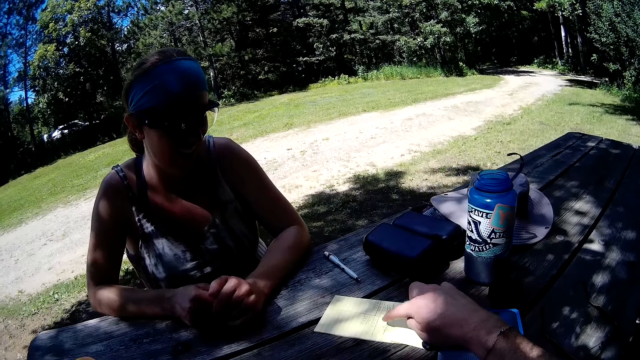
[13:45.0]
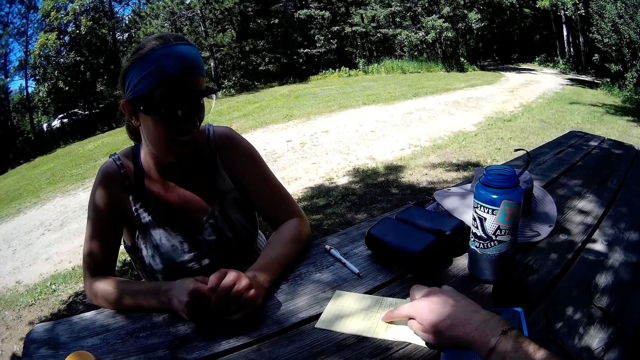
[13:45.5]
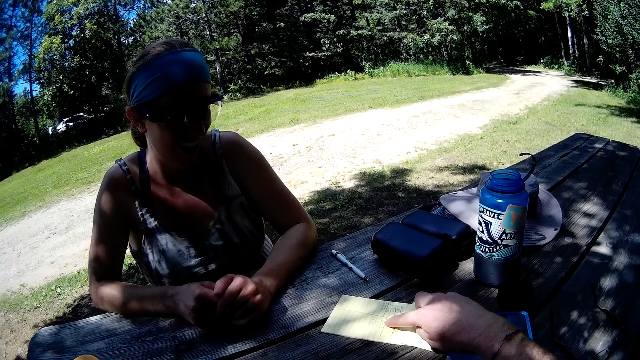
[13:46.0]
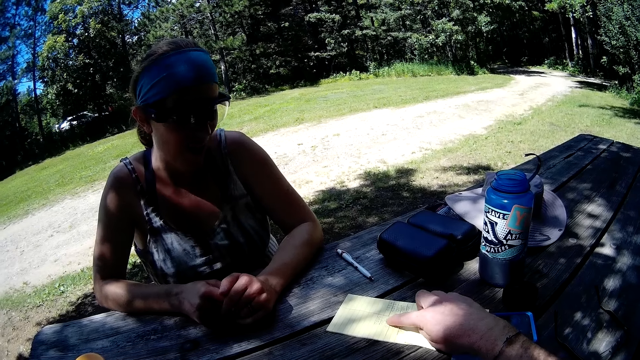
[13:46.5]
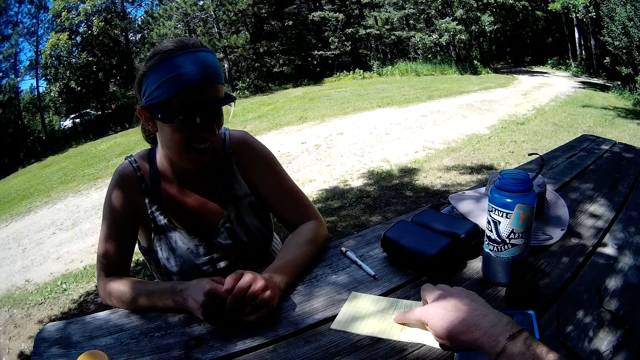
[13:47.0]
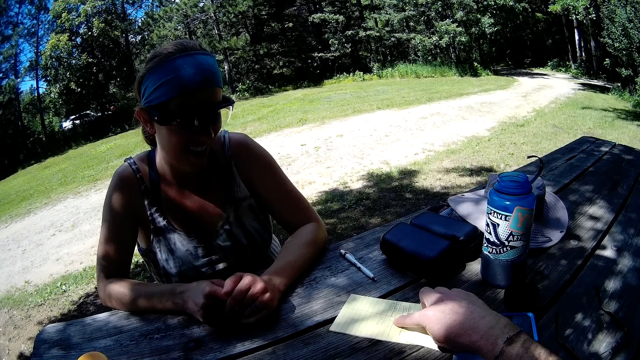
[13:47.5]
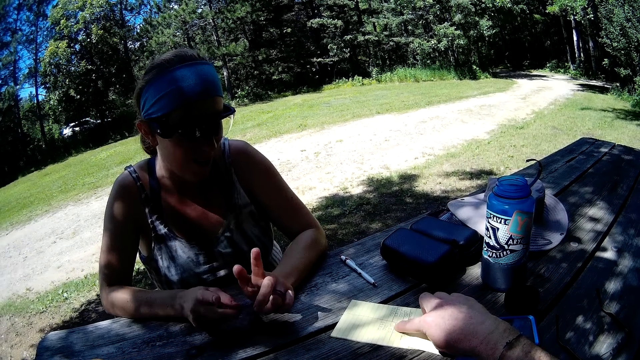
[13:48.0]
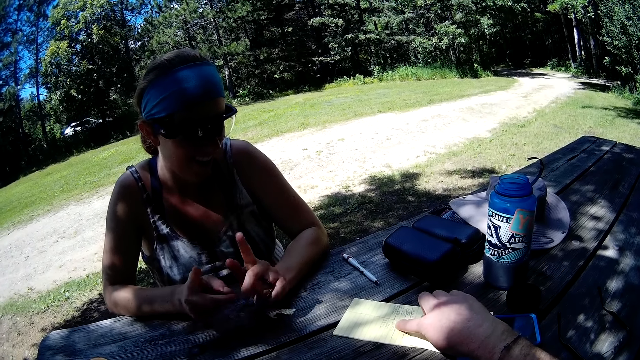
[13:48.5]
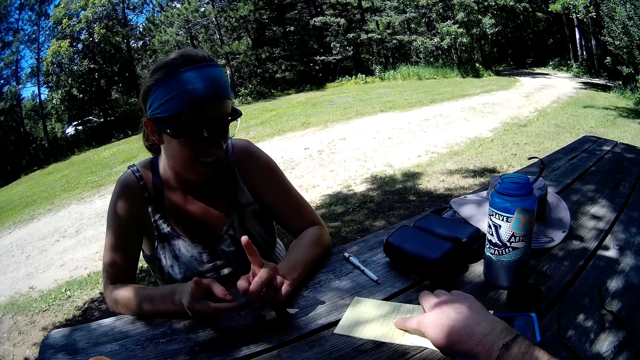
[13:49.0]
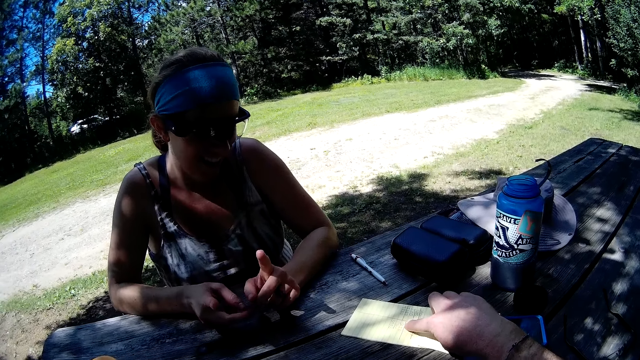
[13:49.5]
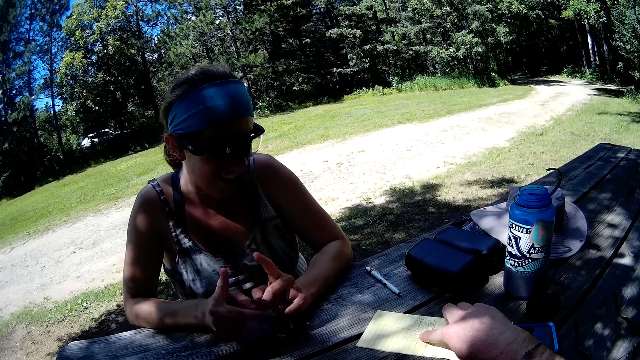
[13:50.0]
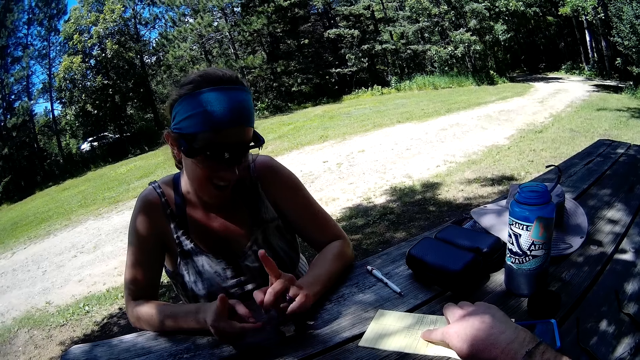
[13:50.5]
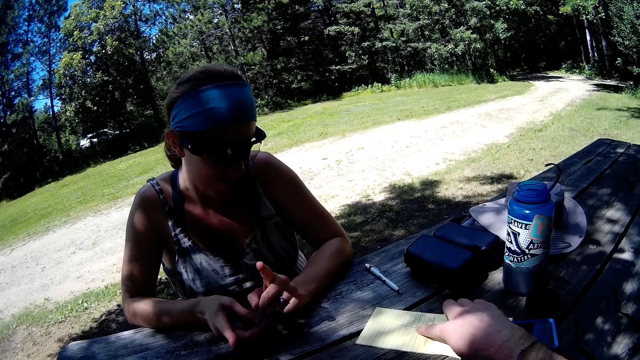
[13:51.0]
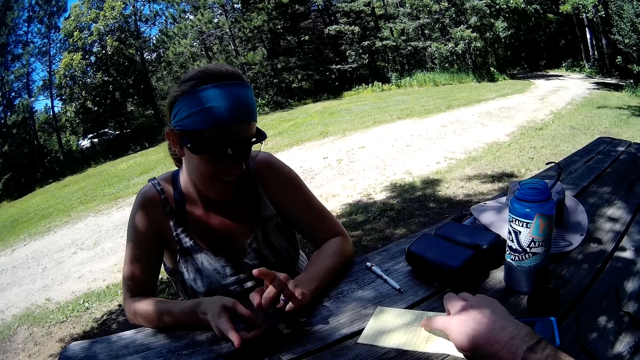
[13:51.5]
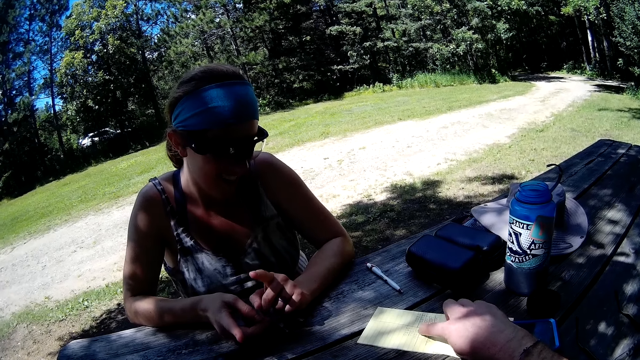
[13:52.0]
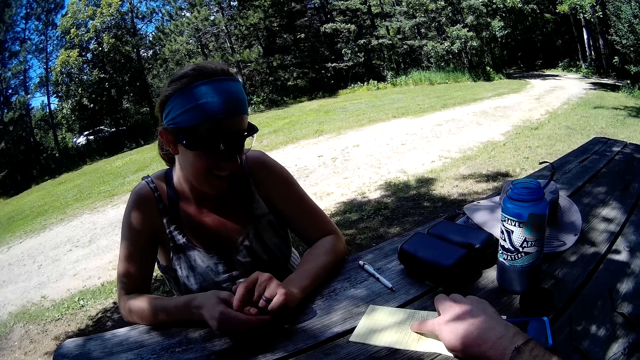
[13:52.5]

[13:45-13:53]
The camera wearer points at the notepad on the table. They read the book. The woman talks to the camera wearer and makes a gesture with her hands.

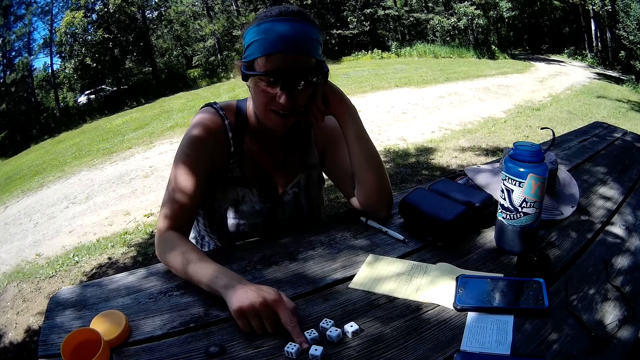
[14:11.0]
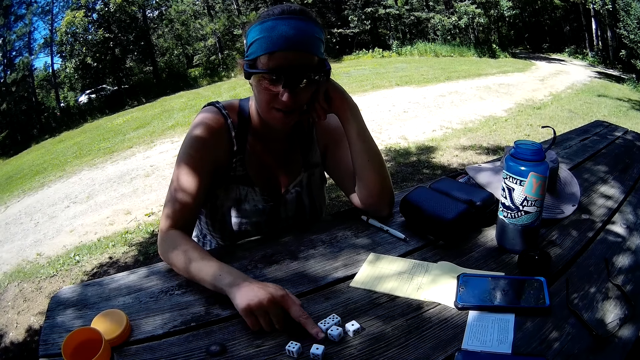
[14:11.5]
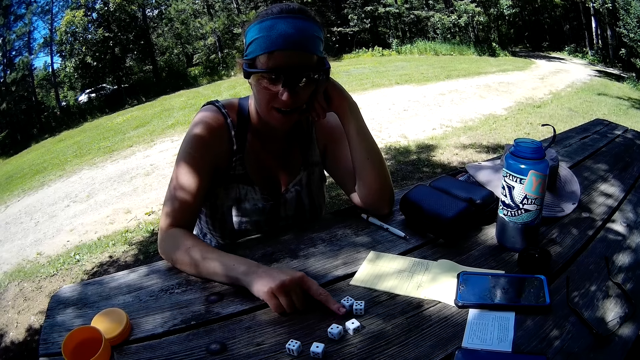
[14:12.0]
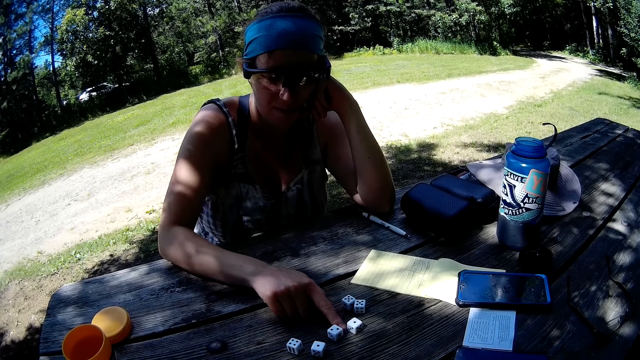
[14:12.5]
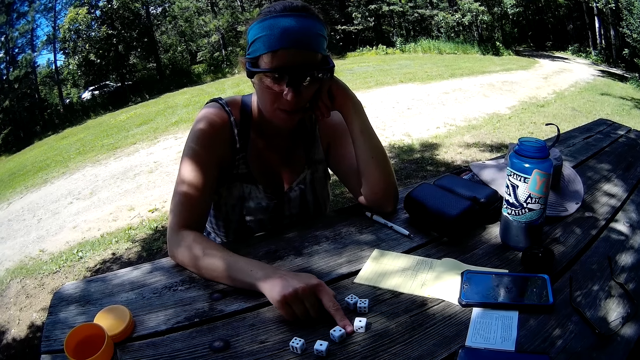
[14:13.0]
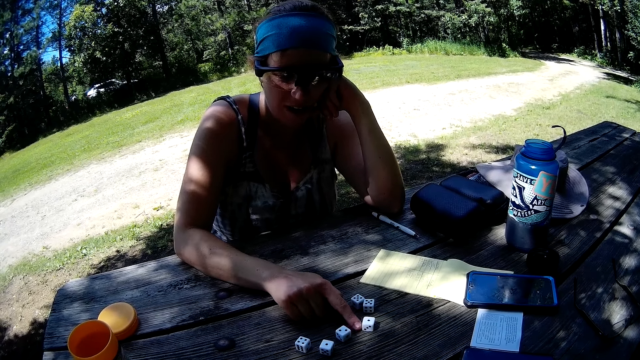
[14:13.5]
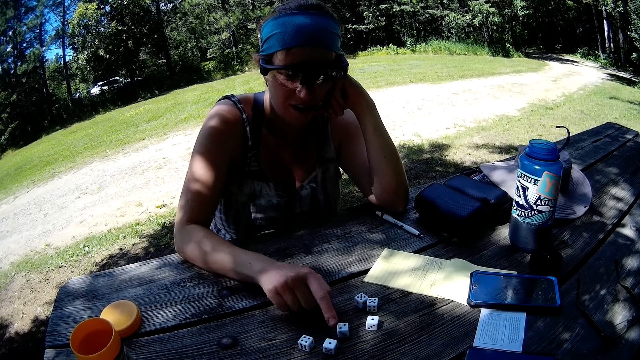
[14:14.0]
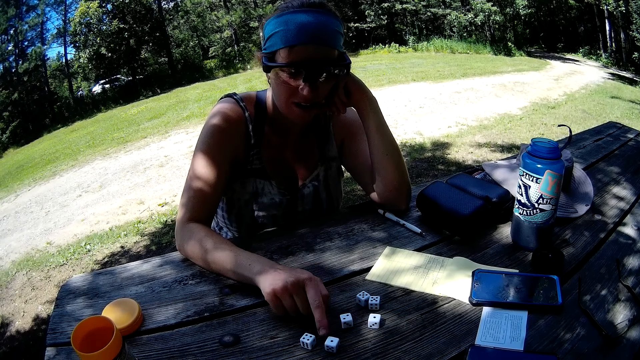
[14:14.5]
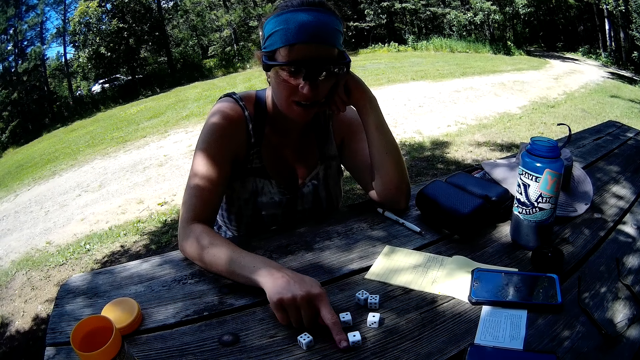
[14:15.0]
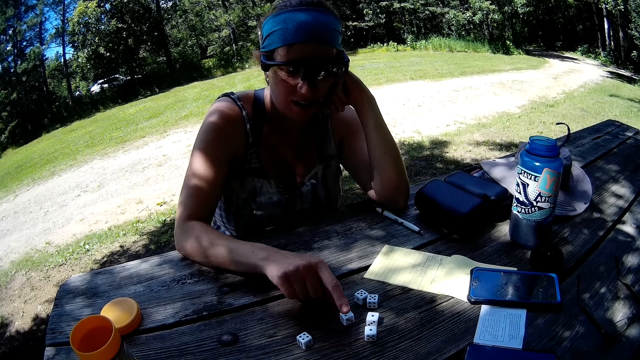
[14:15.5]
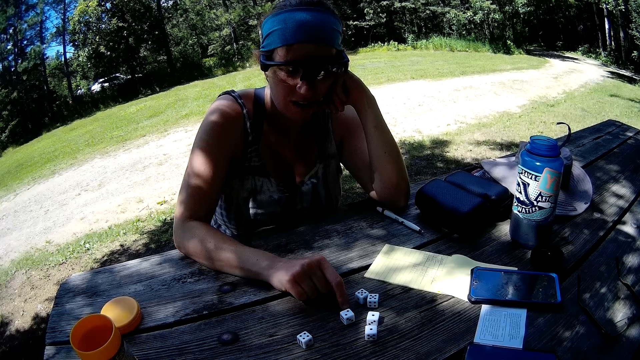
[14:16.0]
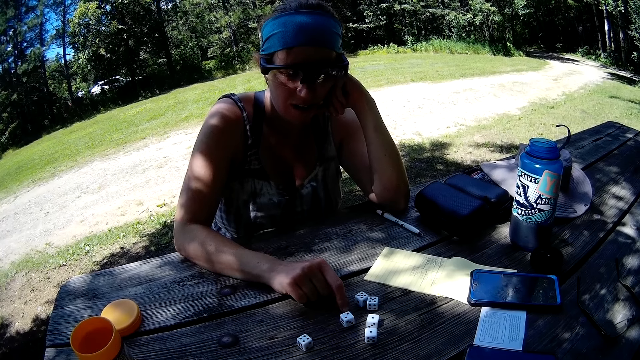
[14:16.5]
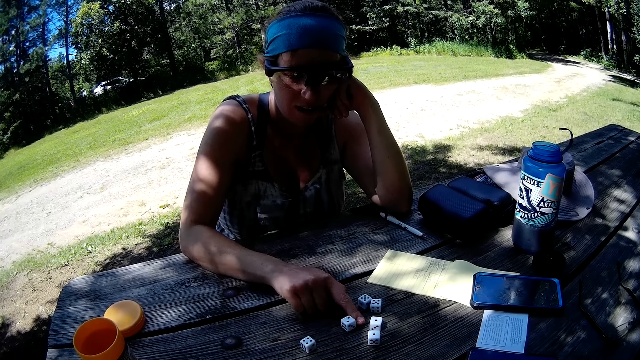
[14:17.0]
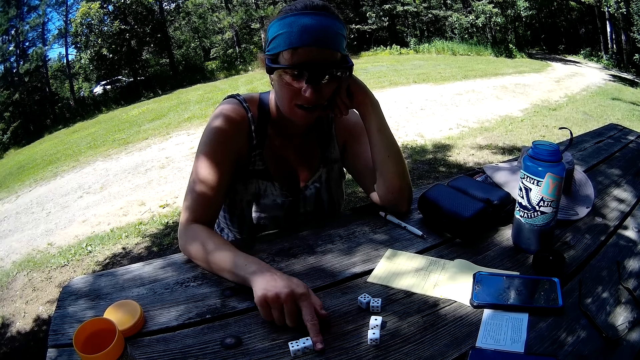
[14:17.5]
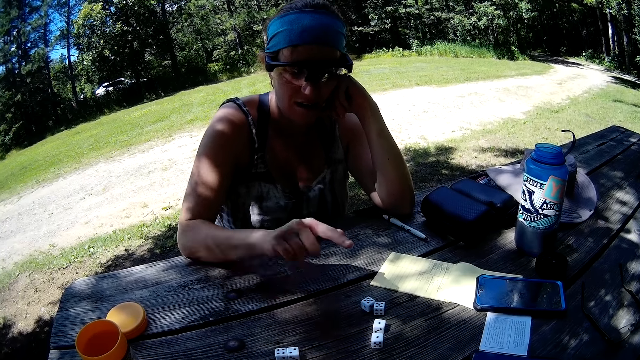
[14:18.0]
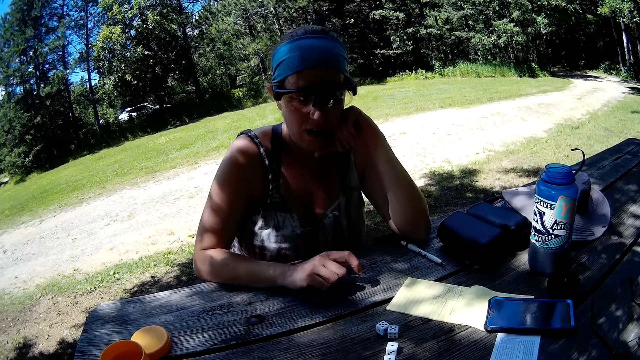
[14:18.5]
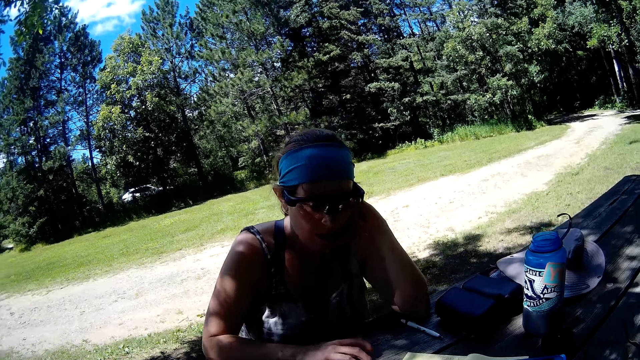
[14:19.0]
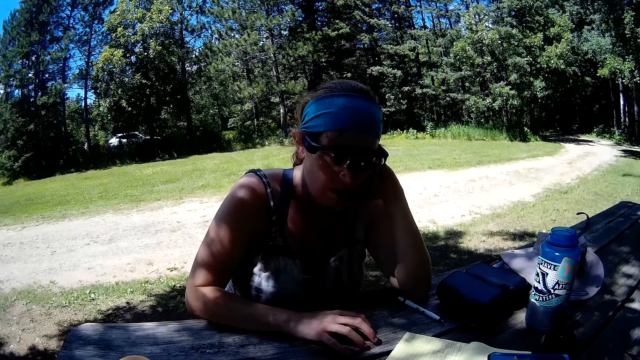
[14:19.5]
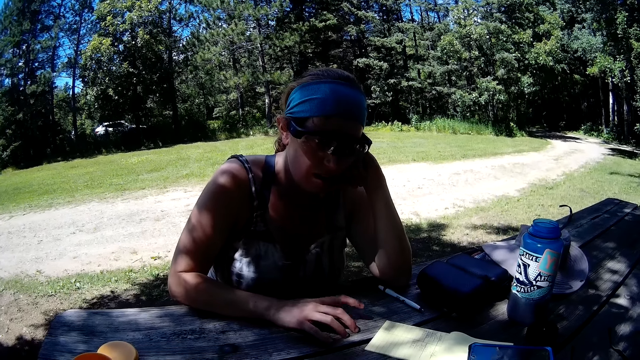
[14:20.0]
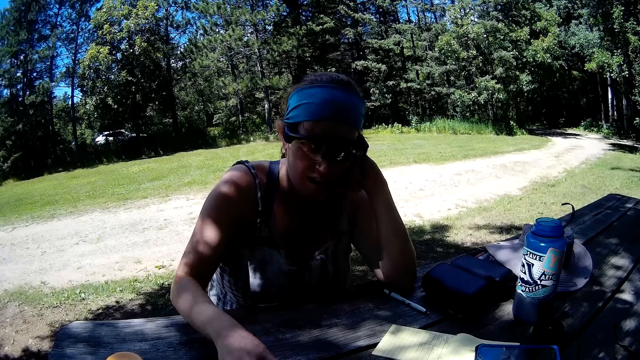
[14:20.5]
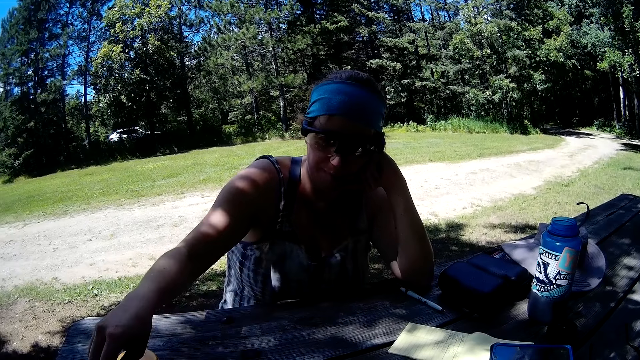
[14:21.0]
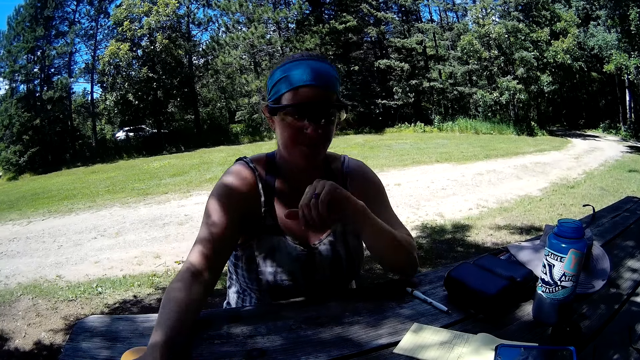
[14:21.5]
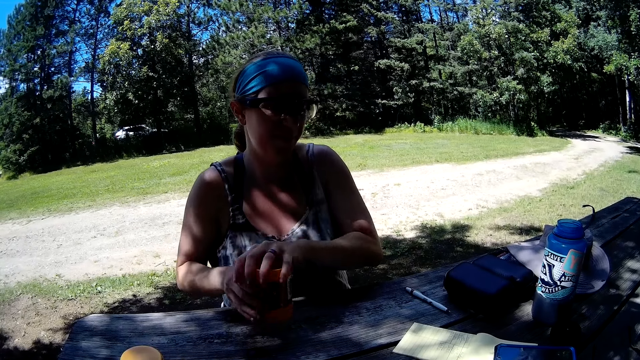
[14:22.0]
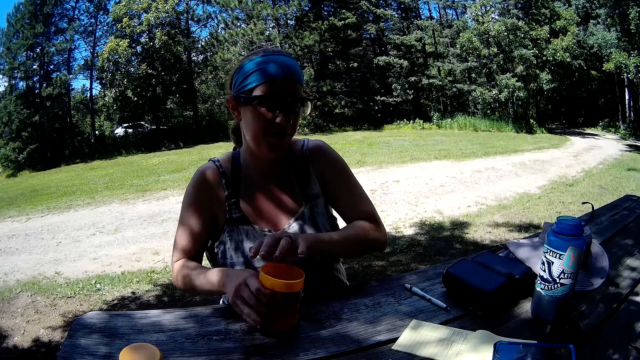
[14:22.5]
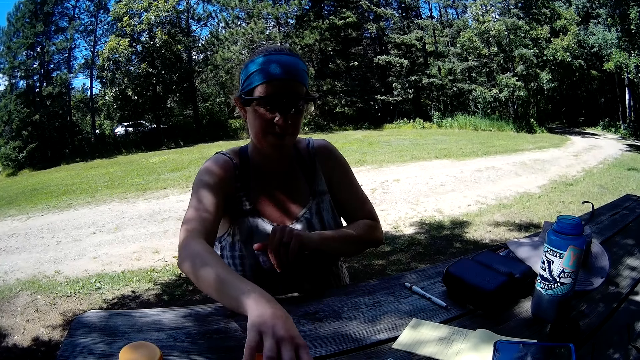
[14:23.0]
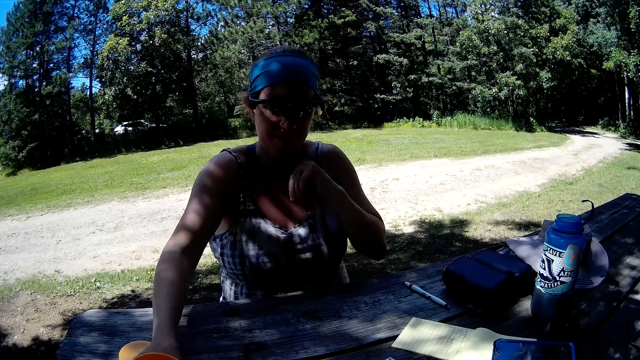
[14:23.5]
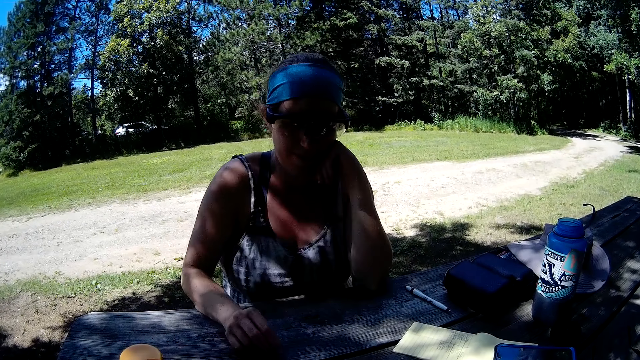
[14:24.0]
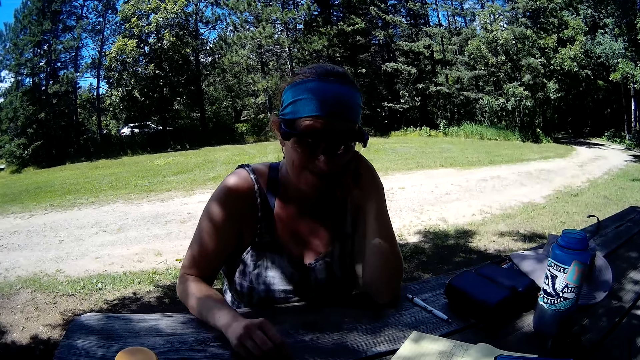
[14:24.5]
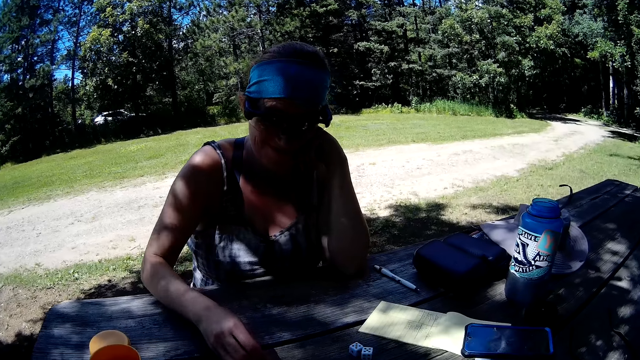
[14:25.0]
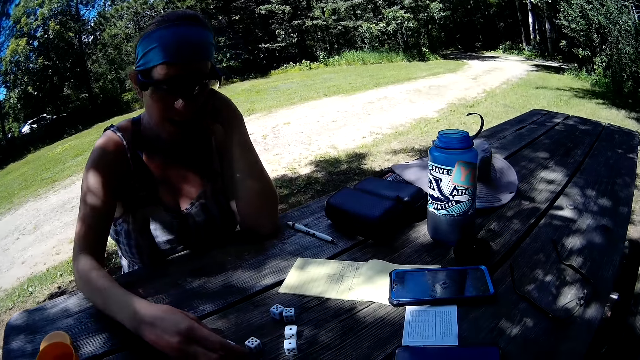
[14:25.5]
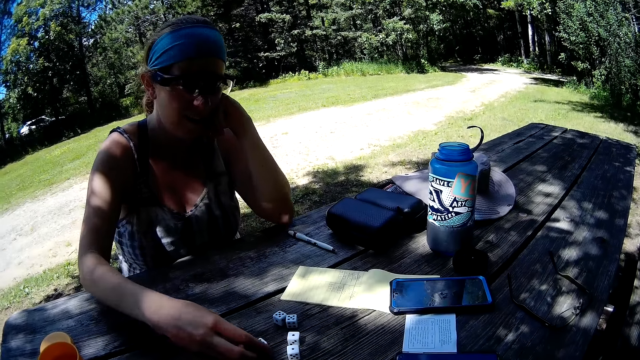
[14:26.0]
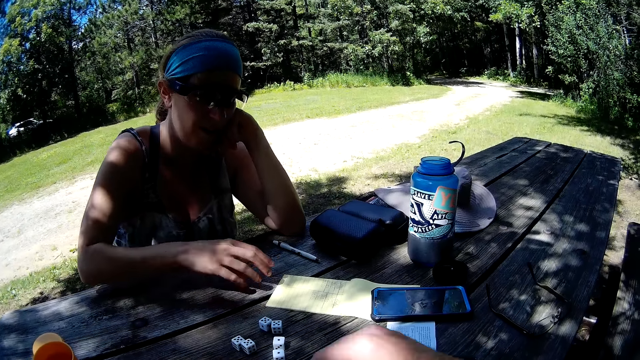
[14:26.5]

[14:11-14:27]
The woman moves the dice. The woman picks up the dice cup or container with her right hand. The woman shakes the dice cup. The woman pours the dice on the table with her right hand. The woman puts the container down. The woman moves the dice.
